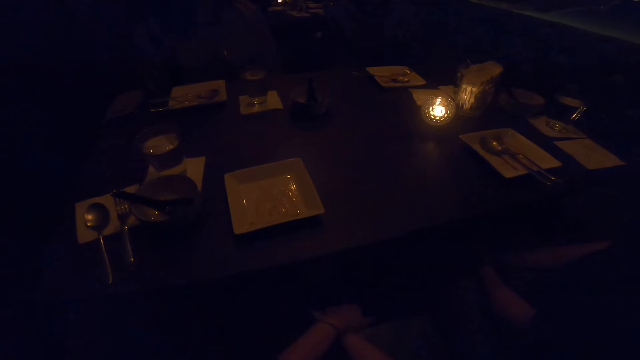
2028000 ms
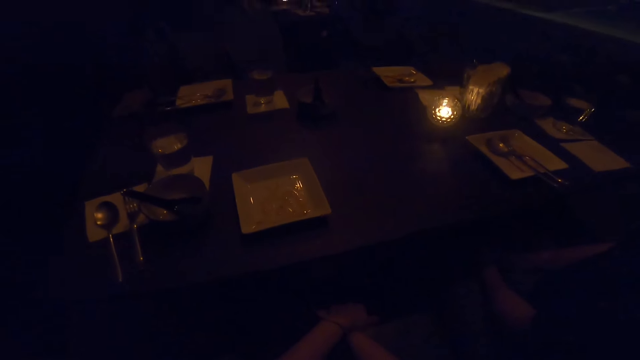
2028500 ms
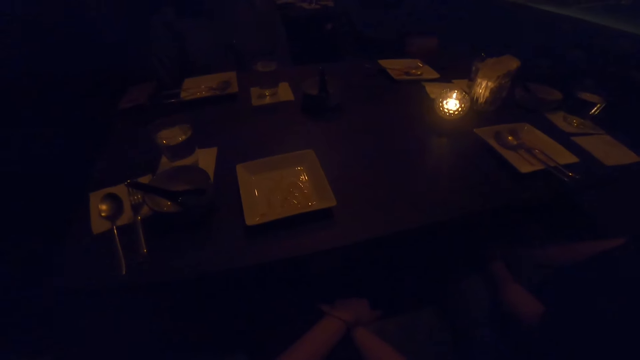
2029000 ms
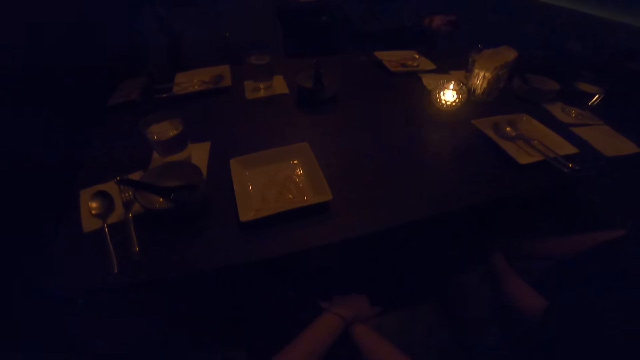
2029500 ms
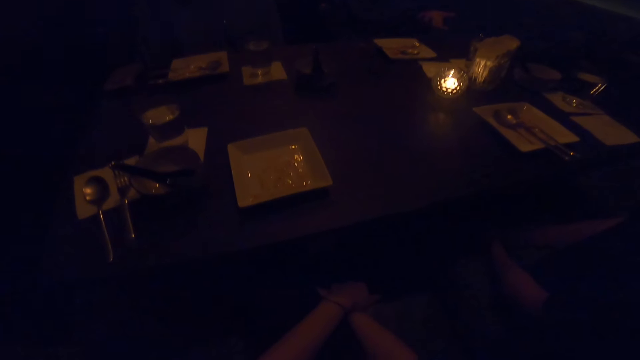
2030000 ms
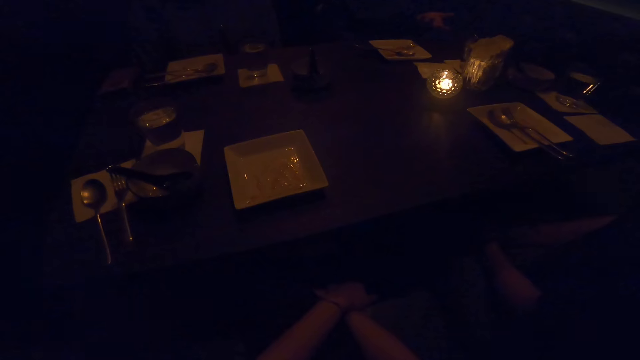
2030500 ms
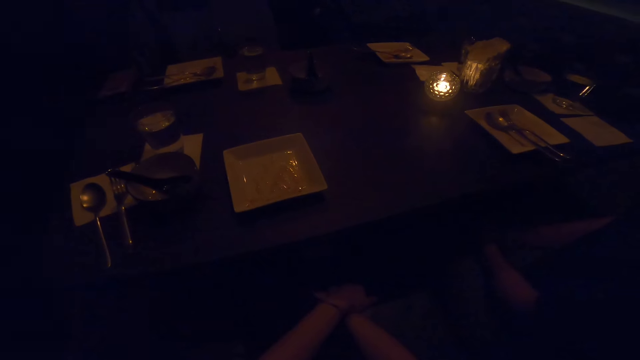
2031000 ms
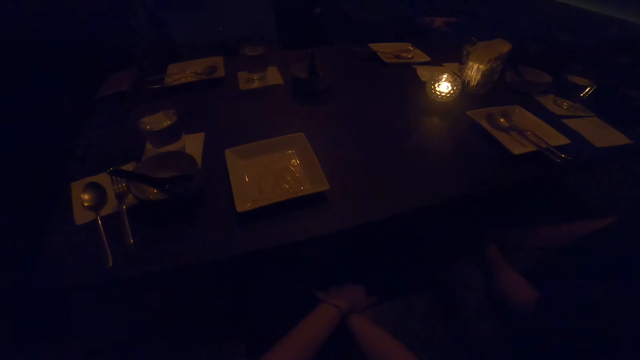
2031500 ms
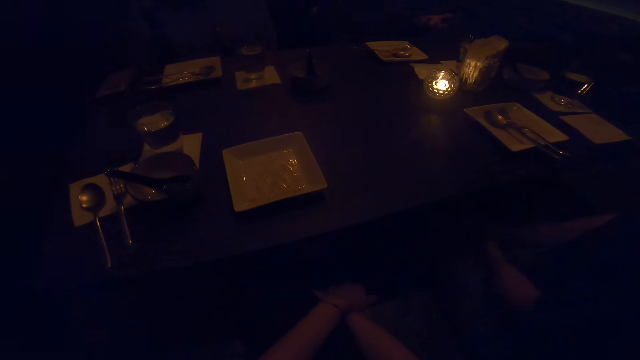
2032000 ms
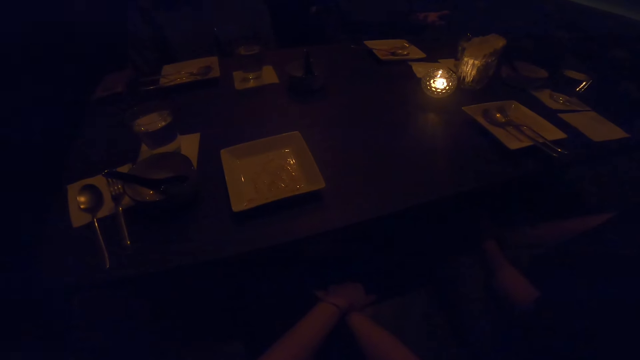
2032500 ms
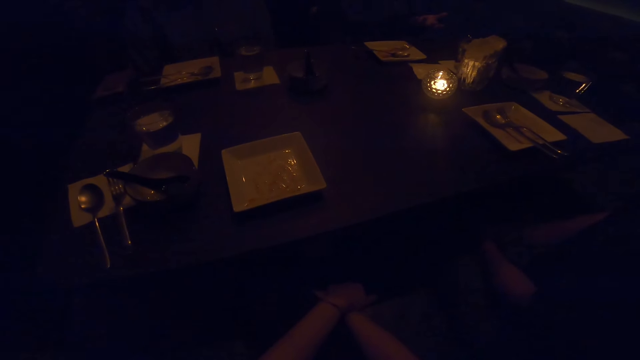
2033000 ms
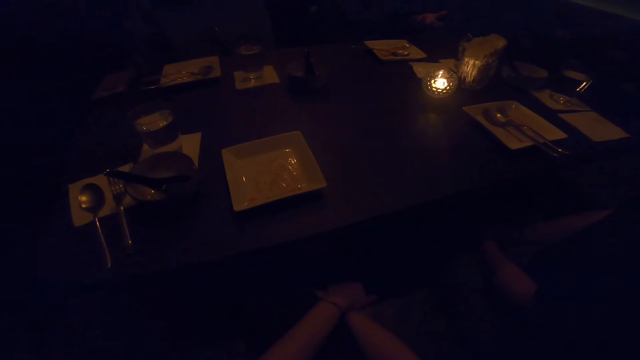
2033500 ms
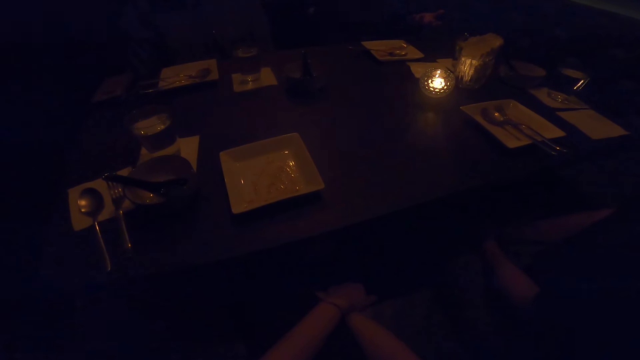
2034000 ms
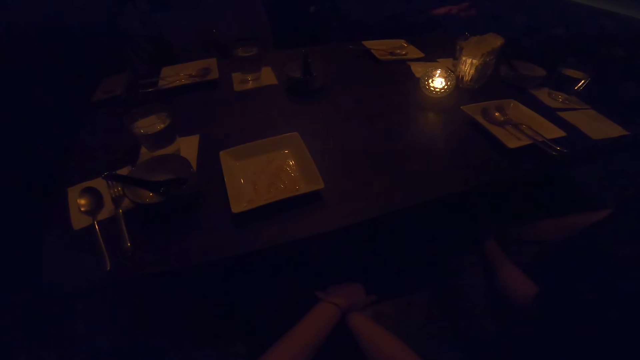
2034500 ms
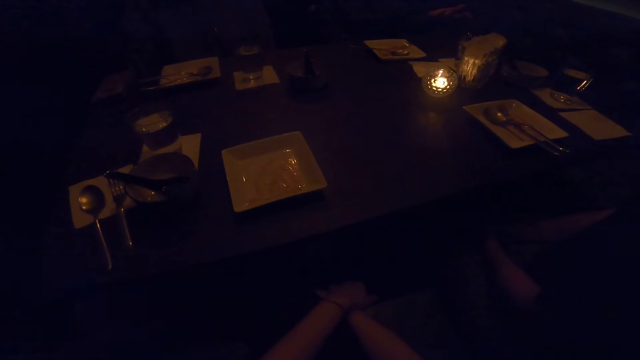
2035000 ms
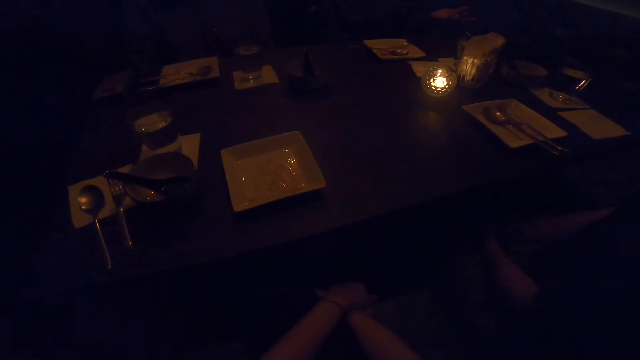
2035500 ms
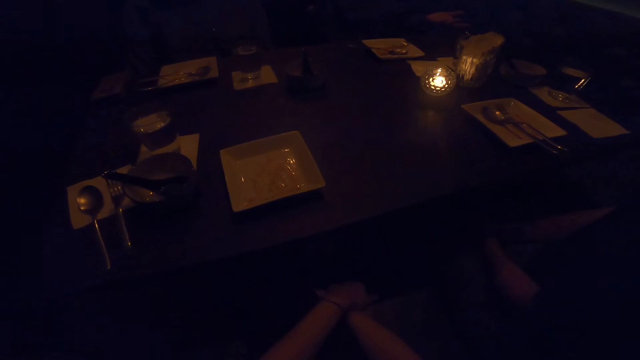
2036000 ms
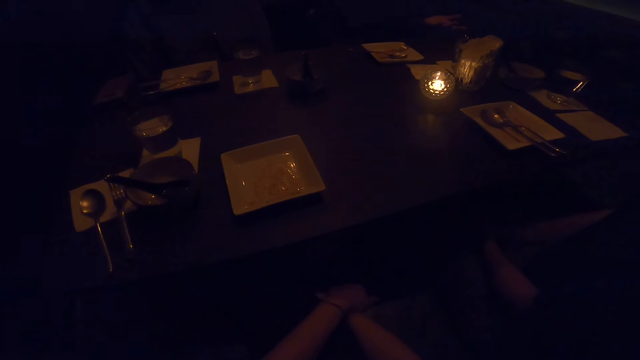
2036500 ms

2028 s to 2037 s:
A man moves his hands.

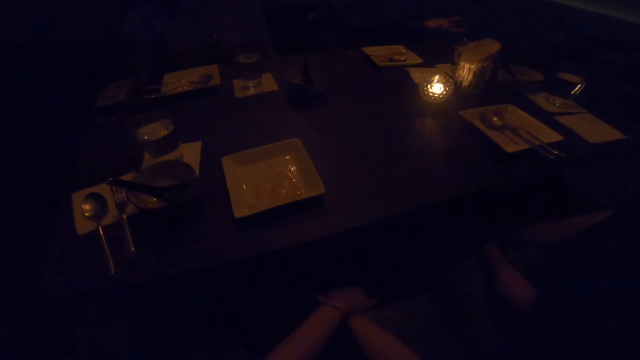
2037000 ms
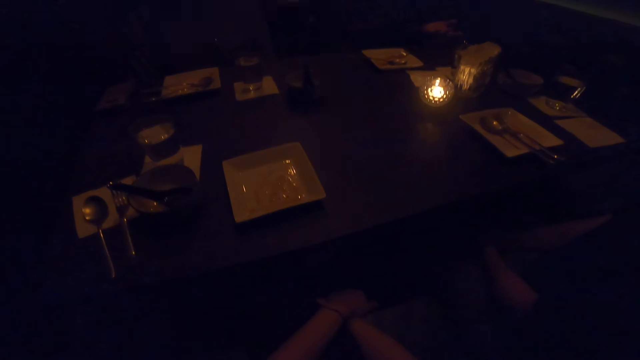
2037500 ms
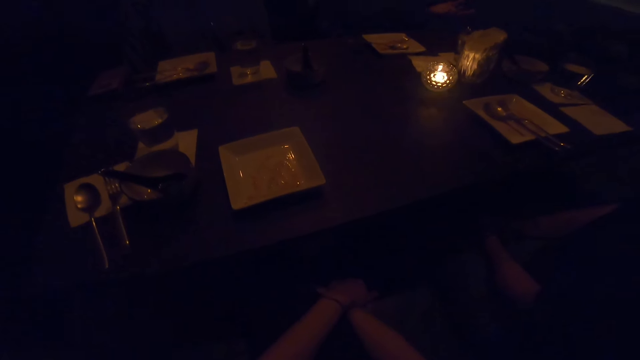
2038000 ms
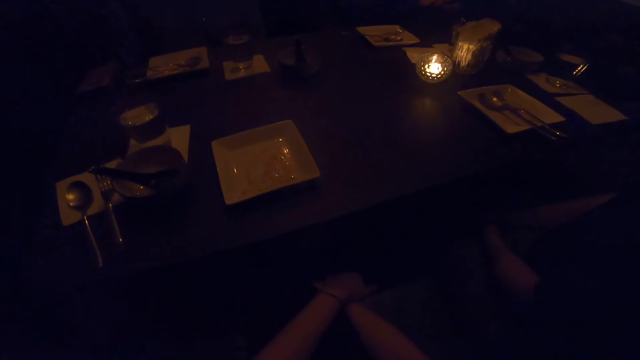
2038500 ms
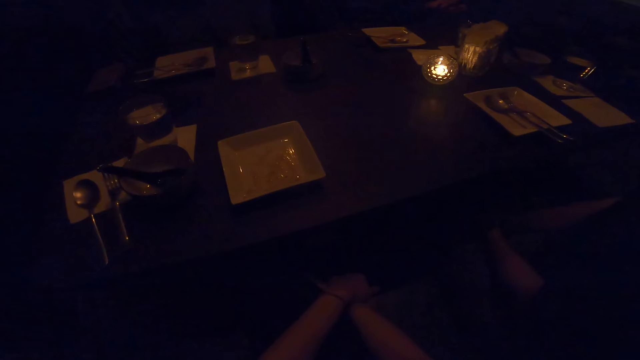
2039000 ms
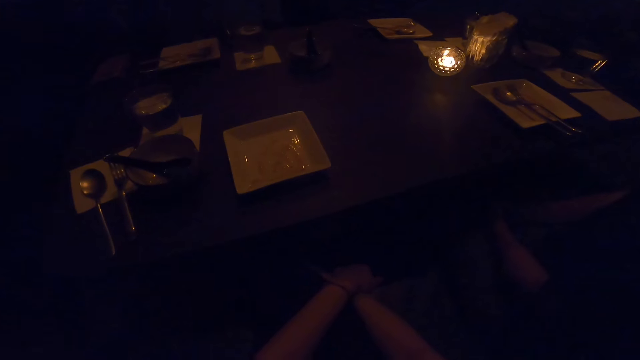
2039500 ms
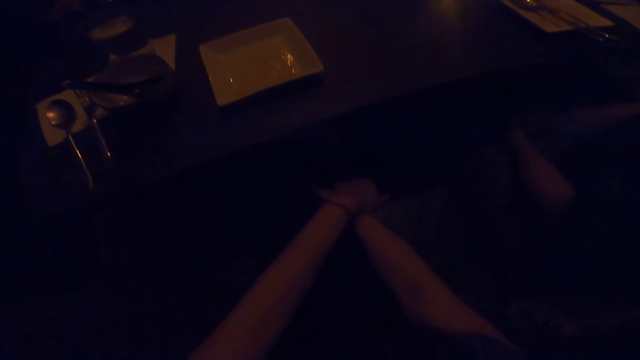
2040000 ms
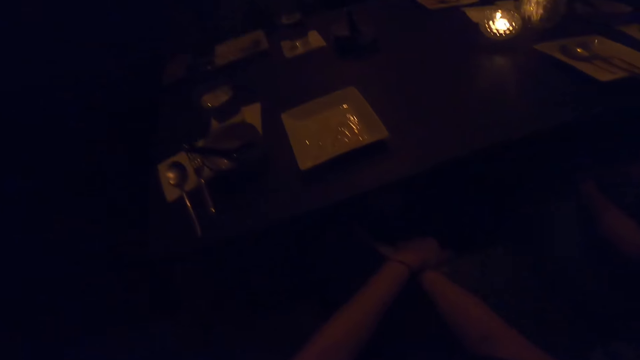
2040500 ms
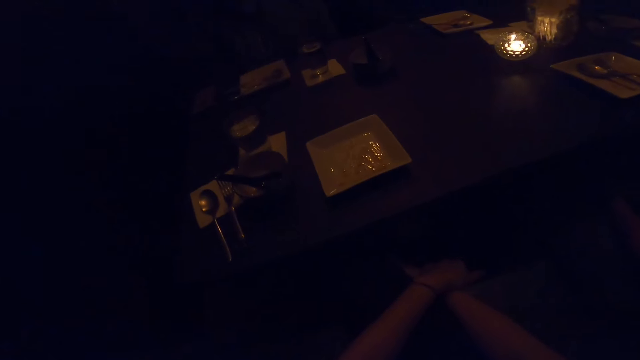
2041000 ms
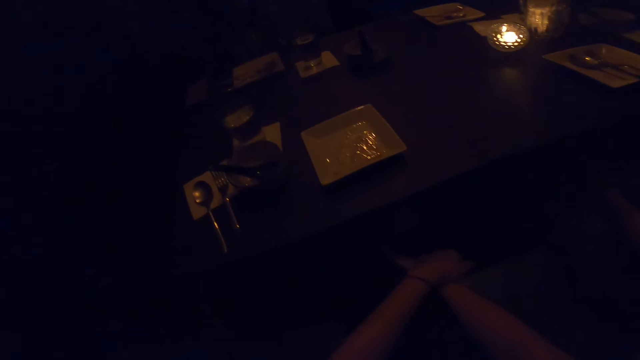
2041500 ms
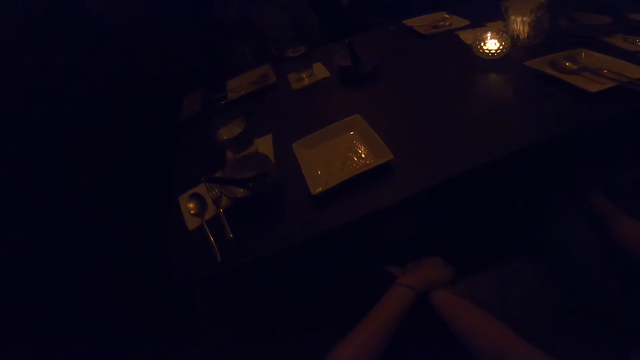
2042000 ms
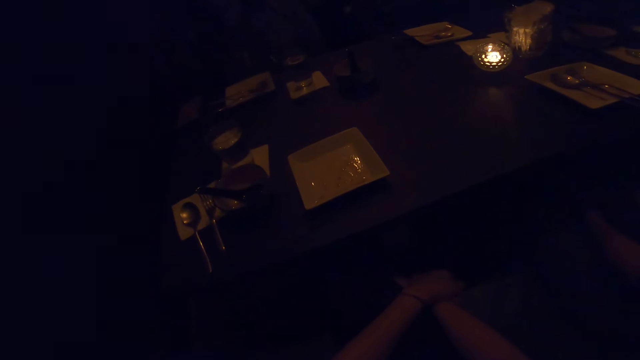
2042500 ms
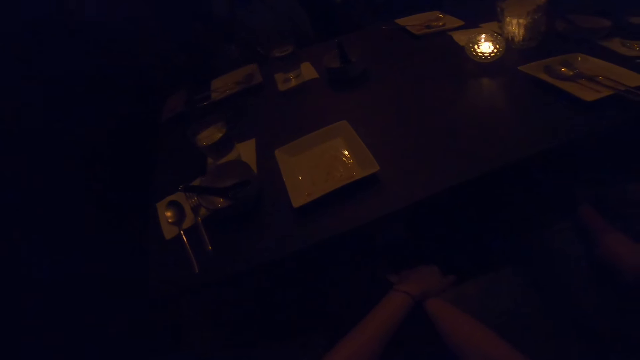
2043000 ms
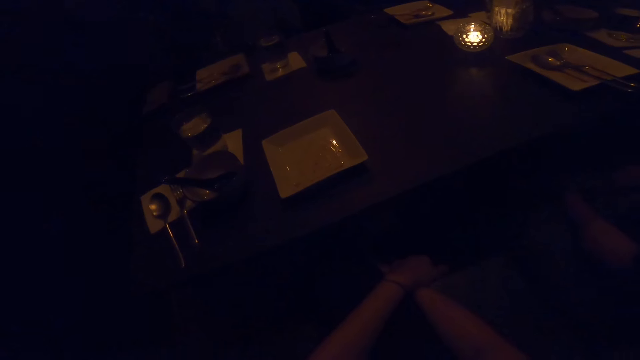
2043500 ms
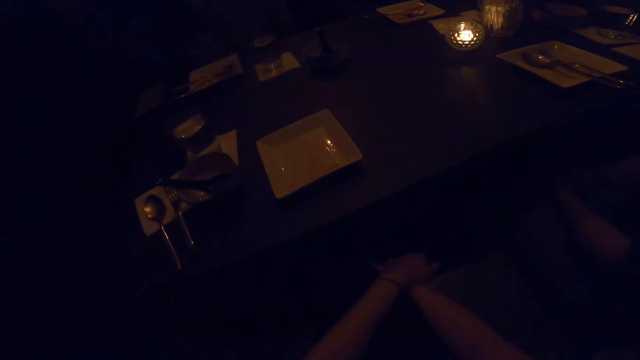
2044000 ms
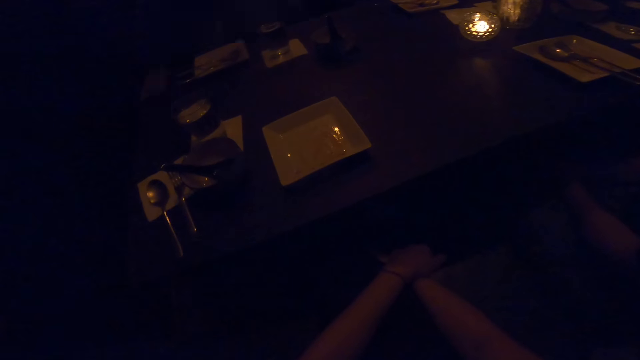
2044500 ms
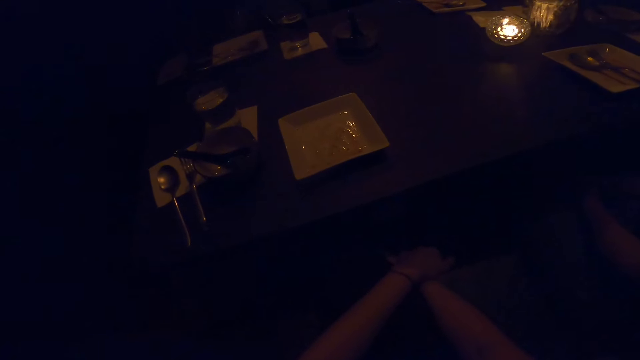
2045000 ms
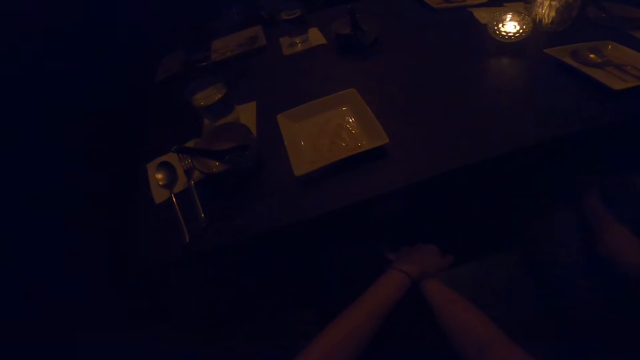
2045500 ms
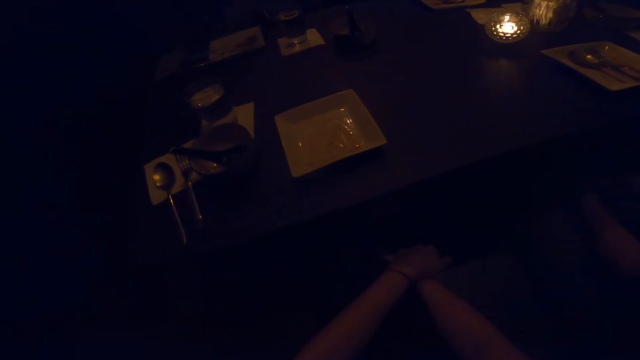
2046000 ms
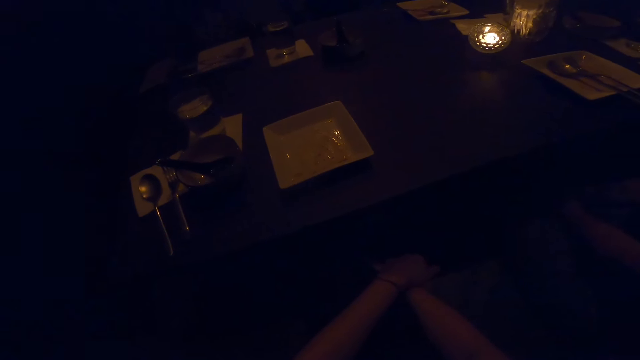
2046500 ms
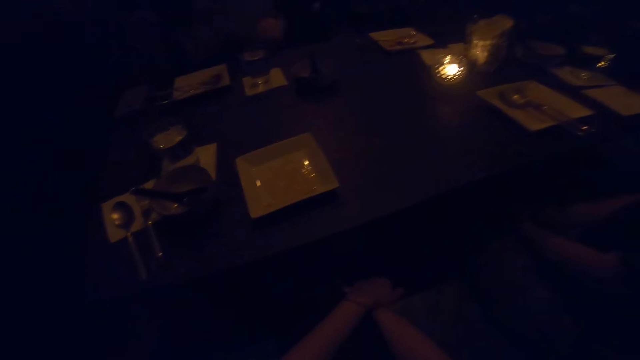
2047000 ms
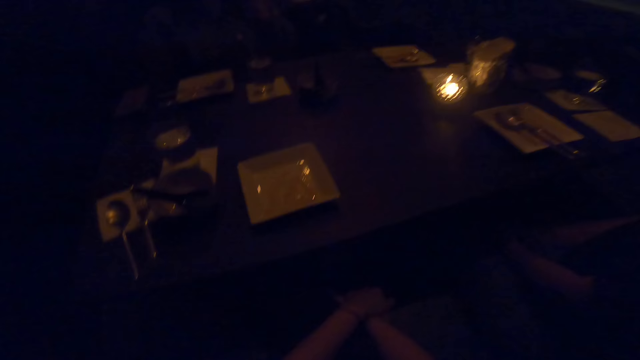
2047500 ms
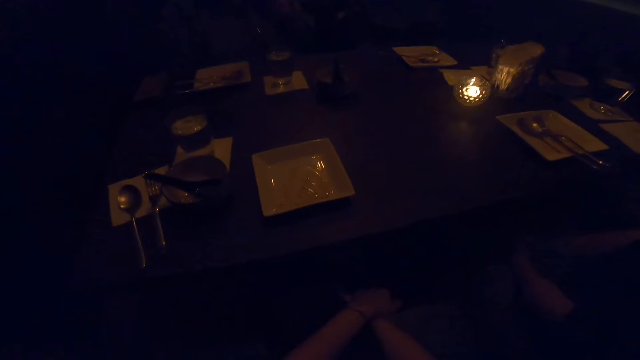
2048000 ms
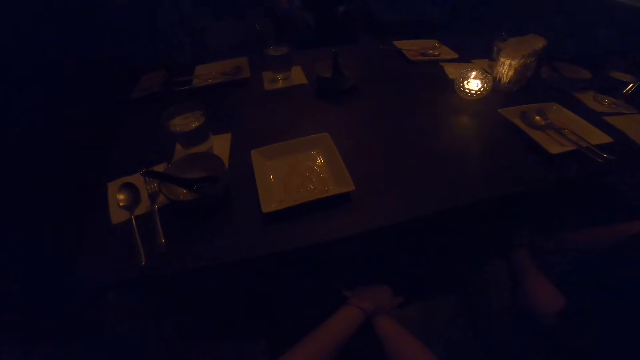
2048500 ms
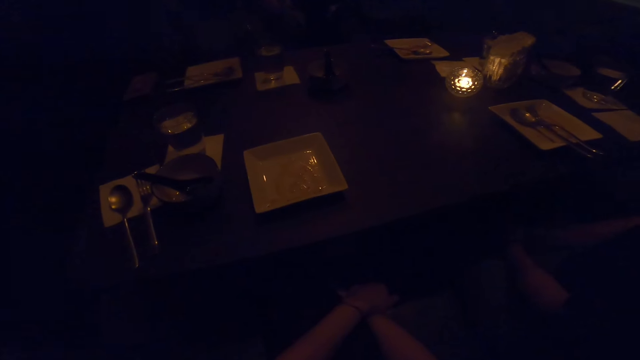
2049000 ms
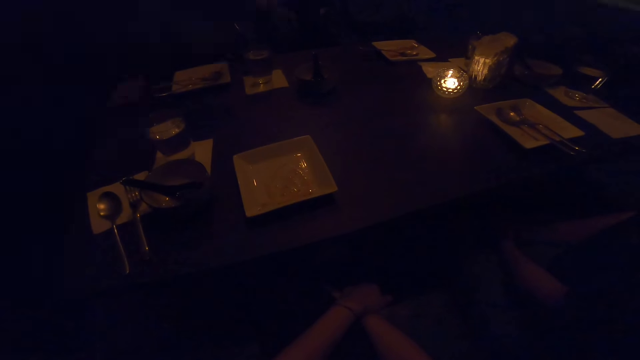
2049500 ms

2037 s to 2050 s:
The camera wearer looks at the table. They look around. A woman moves her hands. The camera wearer looks at the table.
